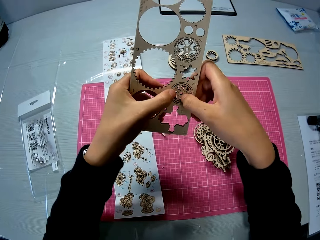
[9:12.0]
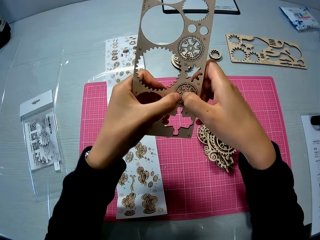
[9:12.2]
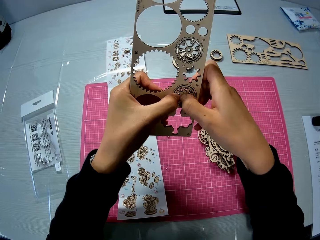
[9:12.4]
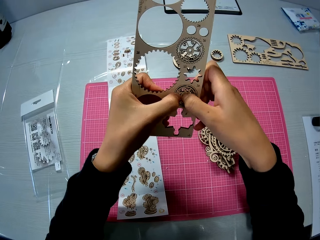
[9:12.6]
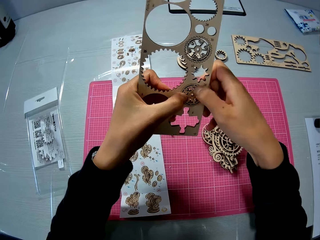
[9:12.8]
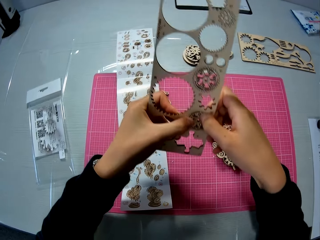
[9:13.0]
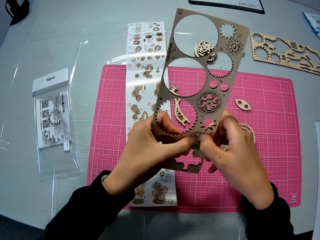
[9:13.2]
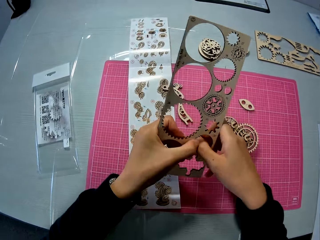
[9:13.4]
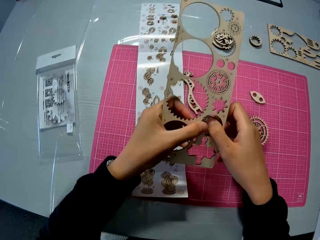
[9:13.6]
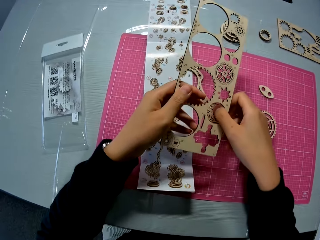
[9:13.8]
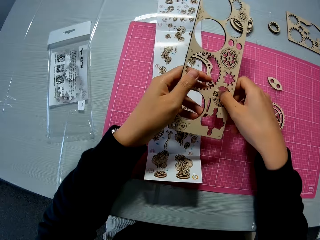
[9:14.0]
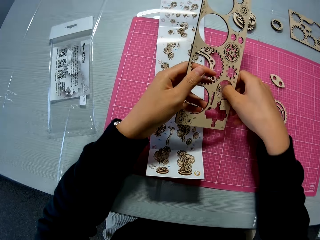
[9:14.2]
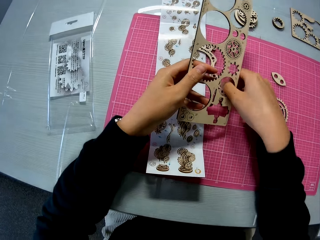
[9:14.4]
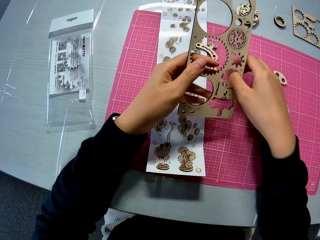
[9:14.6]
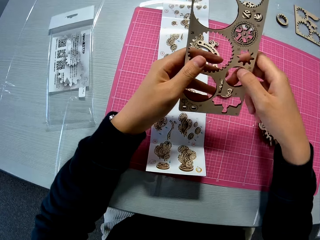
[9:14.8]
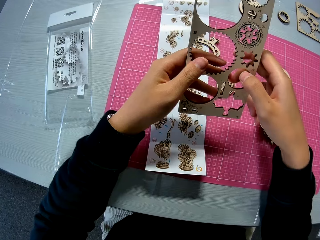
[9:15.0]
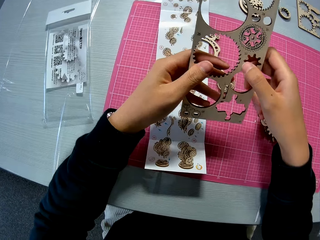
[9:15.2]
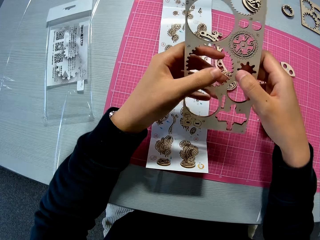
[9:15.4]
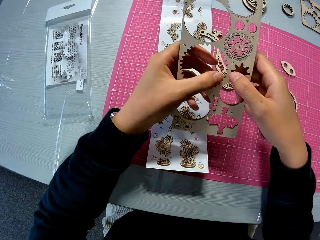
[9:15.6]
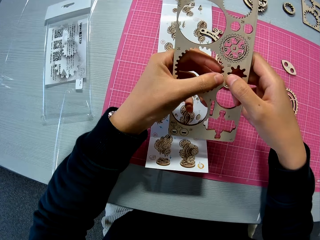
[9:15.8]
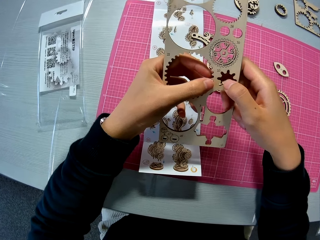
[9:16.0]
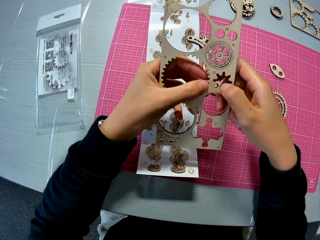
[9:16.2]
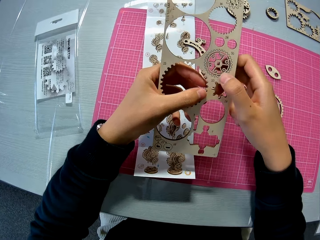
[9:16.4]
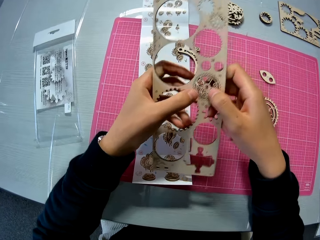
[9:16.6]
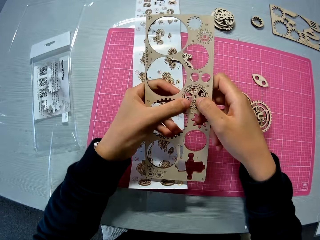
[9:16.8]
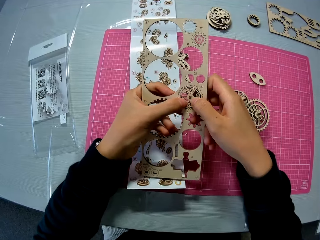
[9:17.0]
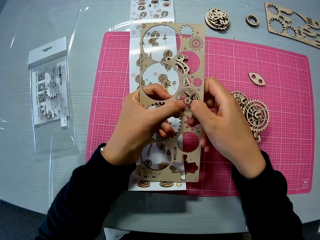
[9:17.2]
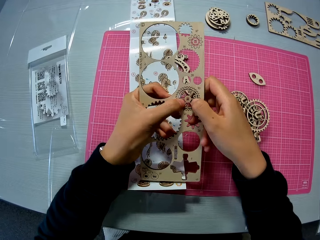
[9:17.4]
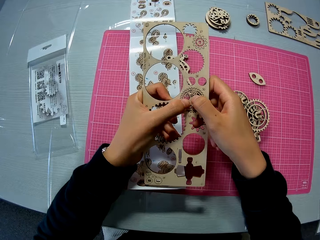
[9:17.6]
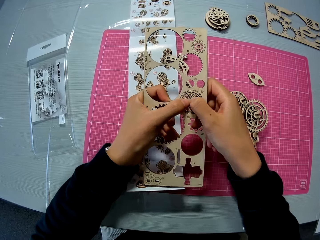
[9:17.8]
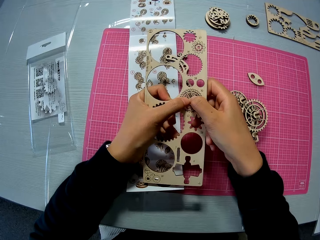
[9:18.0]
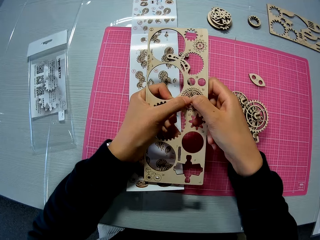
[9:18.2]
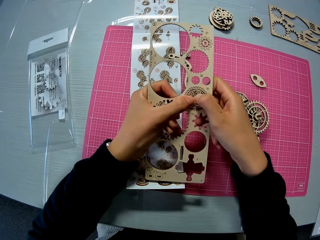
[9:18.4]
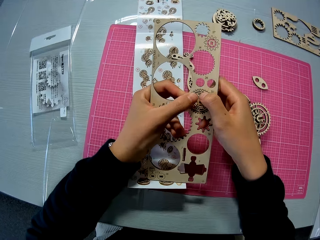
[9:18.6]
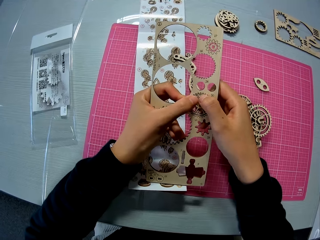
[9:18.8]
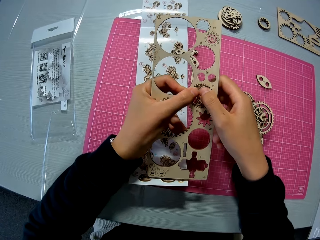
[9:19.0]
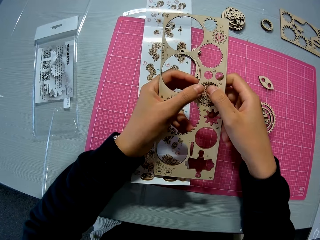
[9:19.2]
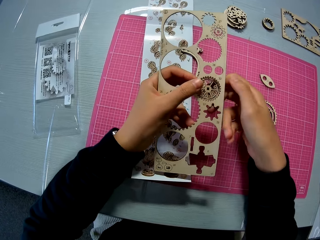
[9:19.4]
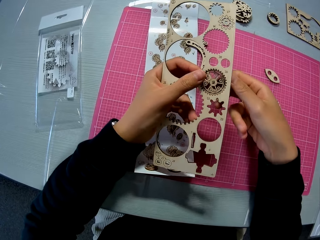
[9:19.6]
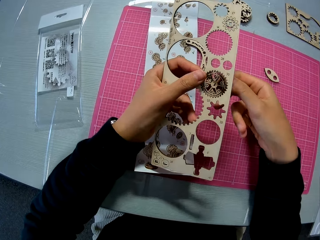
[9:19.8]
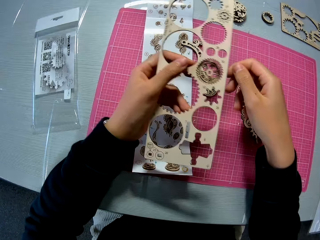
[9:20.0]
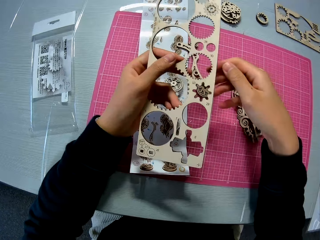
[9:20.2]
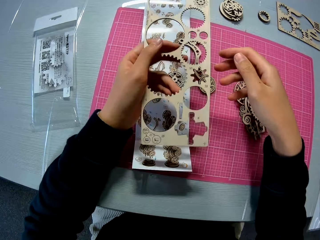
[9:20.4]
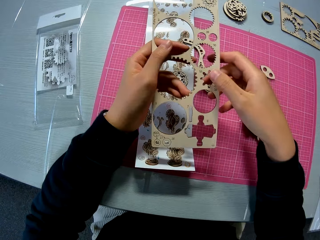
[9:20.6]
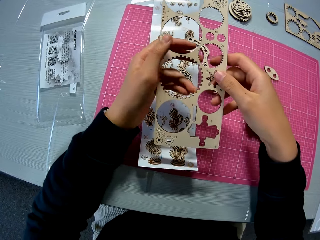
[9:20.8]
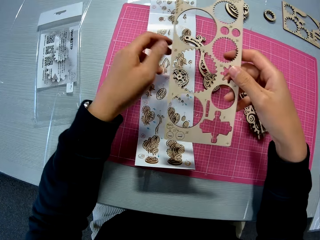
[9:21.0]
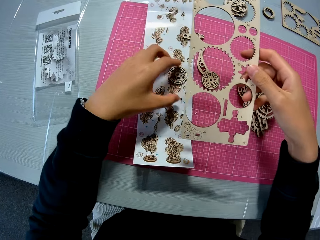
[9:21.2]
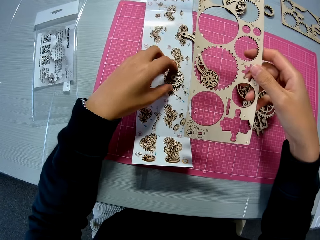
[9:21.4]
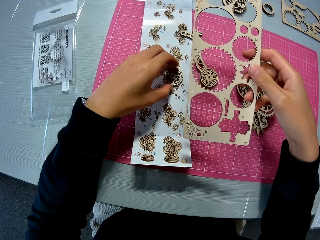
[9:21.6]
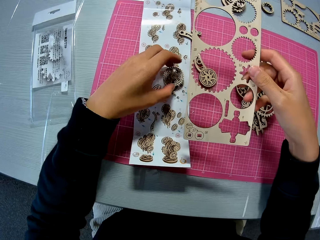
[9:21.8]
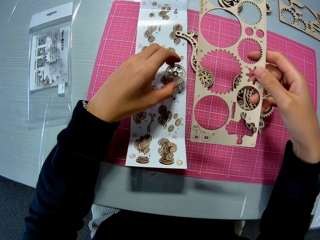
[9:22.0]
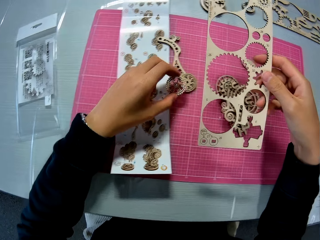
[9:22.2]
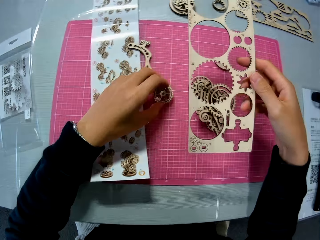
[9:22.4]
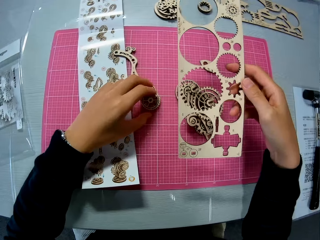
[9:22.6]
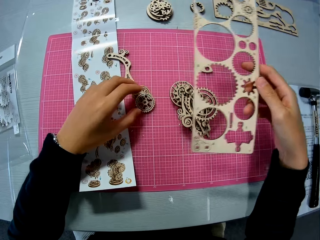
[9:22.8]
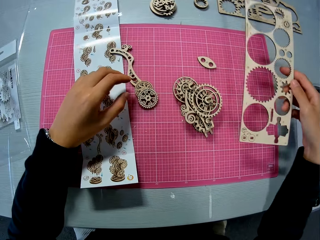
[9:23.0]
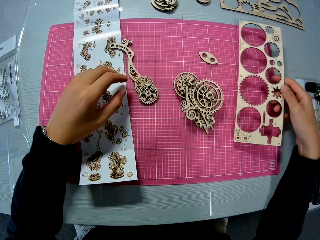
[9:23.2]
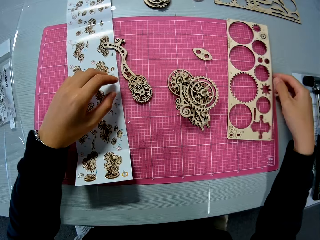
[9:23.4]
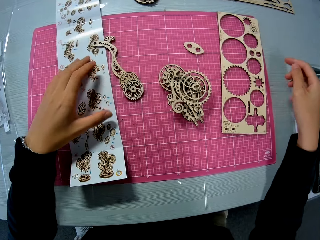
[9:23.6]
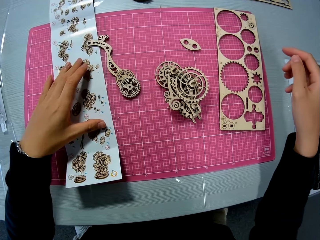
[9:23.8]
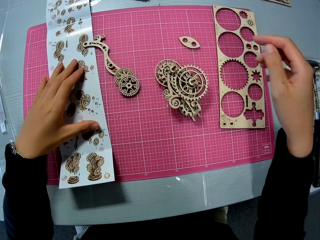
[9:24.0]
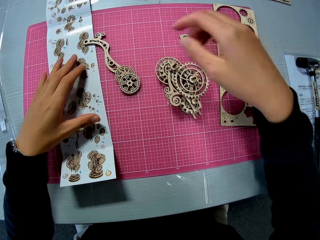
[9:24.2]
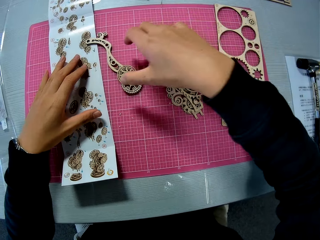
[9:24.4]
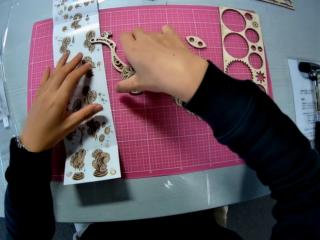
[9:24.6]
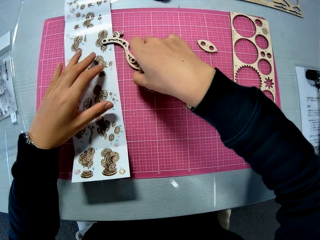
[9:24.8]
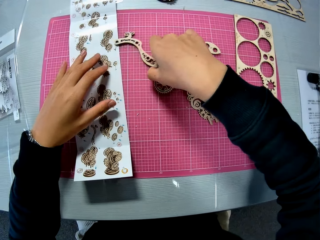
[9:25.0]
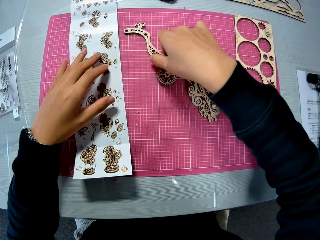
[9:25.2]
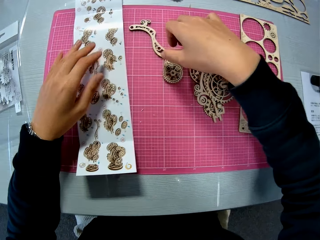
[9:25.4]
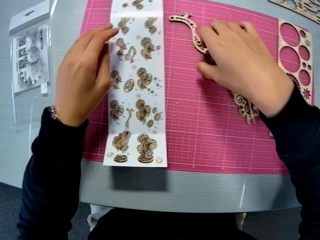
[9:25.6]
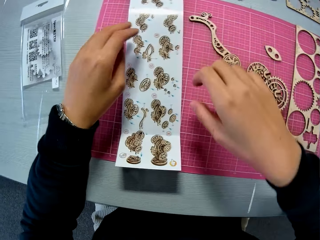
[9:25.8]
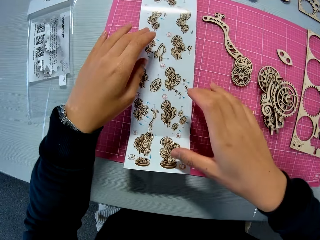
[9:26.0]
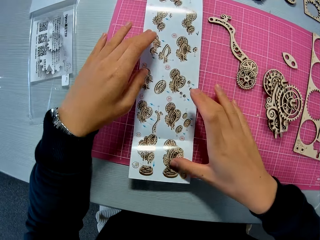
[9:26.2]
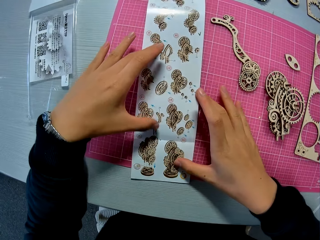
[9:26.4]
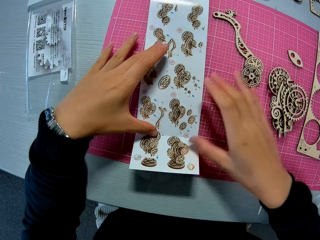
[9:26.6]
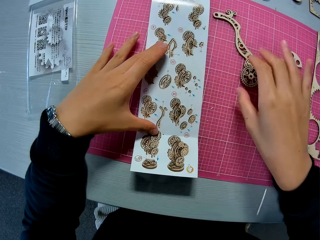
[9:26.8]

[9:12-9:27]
The camera wearer removes wooden pieces from the wooden sheet. He moves the wooden piece on the table mat. He takes pieces of a laser cut wooden craft kit. He drops the wooden piece on another wooden piece on the table mat. He drops the wooden sheet on the table mat. He touches a design sheet with his left hand. He moves the wooden pieces on the table mat with his right hand. He holds the design sheet with both hands and studies the design sheet.

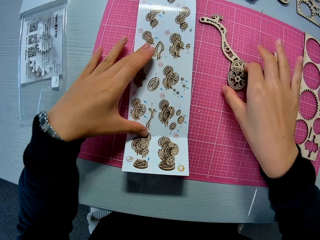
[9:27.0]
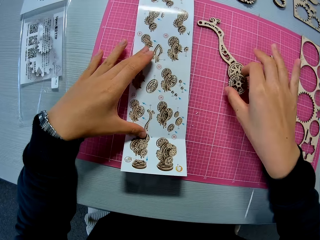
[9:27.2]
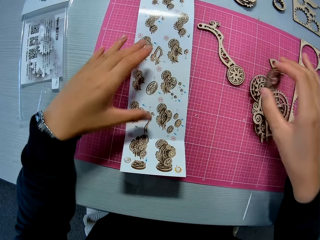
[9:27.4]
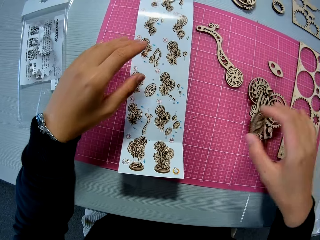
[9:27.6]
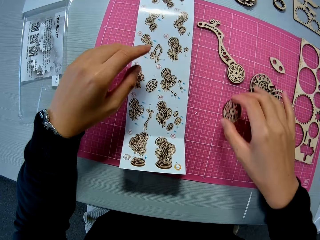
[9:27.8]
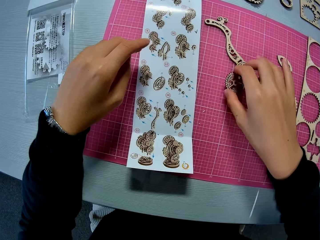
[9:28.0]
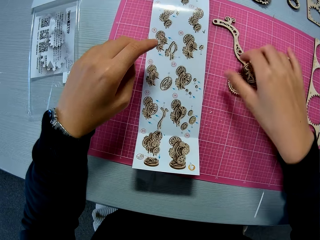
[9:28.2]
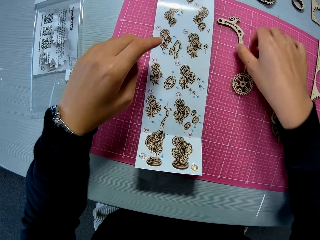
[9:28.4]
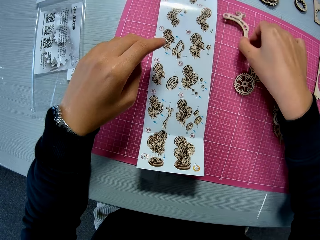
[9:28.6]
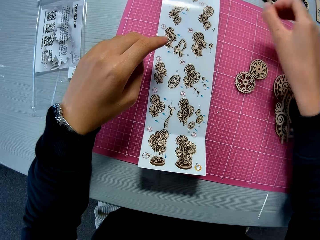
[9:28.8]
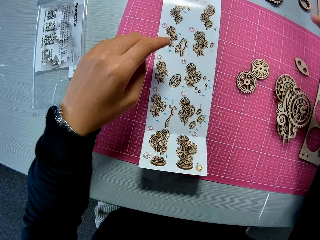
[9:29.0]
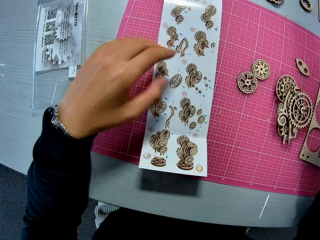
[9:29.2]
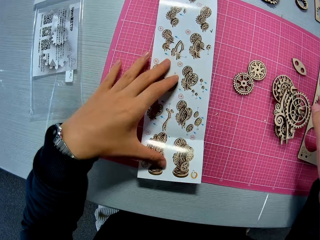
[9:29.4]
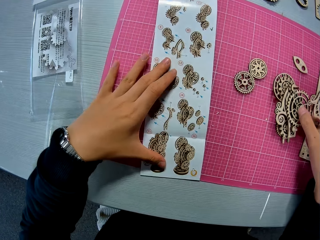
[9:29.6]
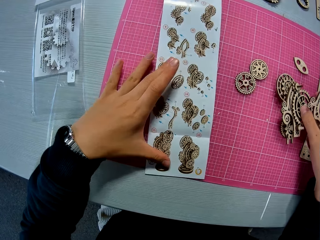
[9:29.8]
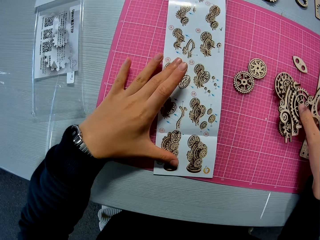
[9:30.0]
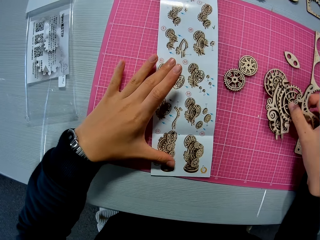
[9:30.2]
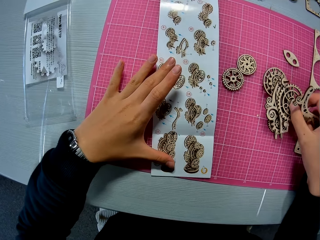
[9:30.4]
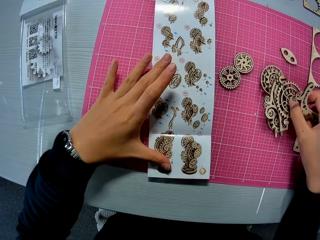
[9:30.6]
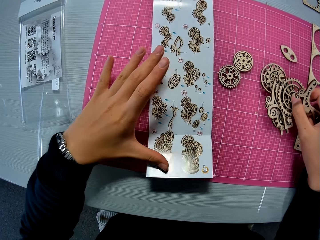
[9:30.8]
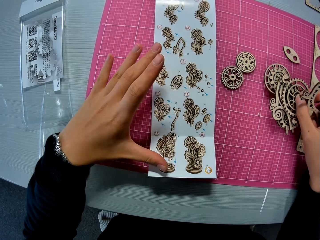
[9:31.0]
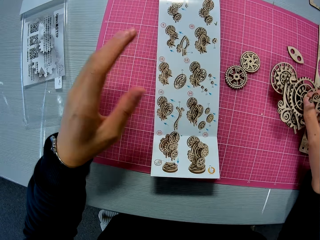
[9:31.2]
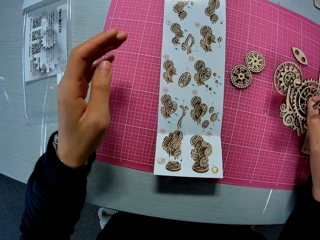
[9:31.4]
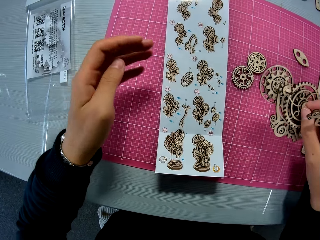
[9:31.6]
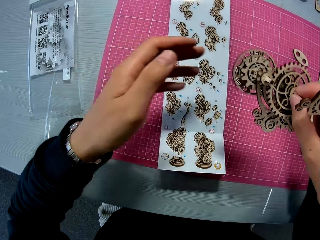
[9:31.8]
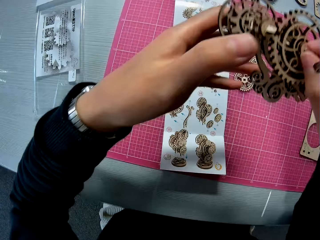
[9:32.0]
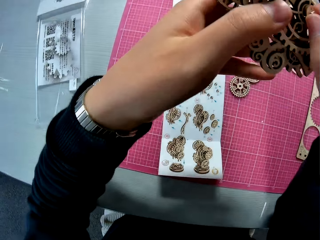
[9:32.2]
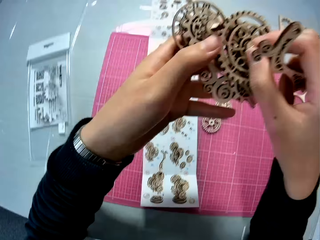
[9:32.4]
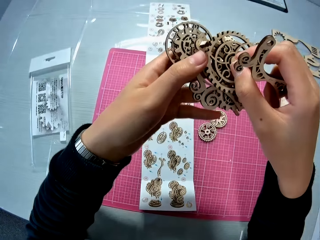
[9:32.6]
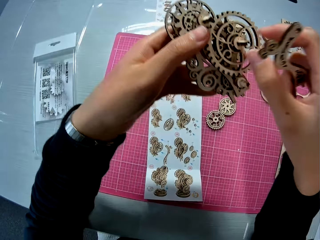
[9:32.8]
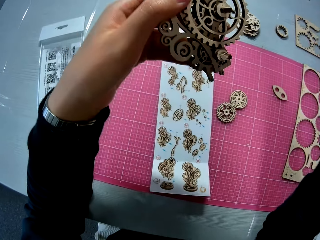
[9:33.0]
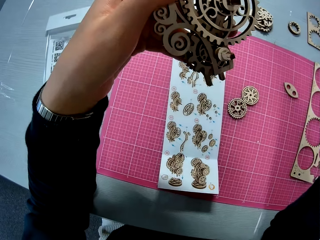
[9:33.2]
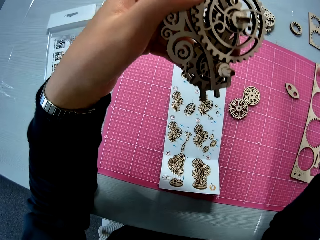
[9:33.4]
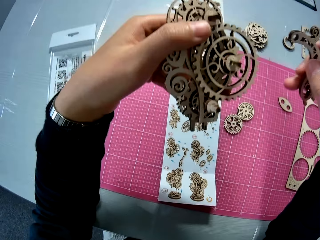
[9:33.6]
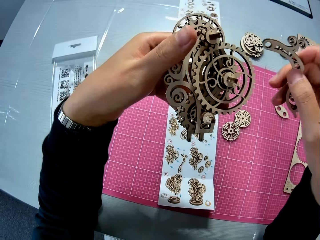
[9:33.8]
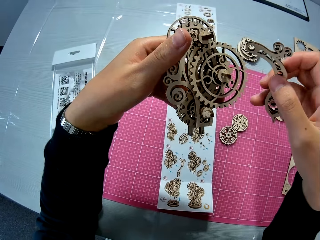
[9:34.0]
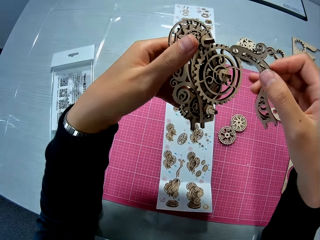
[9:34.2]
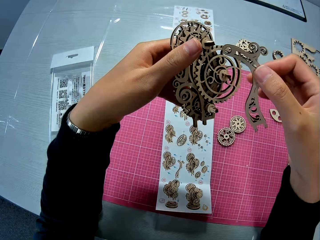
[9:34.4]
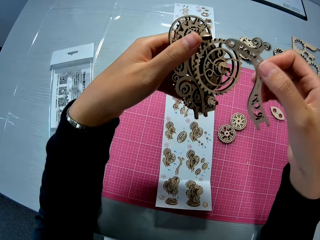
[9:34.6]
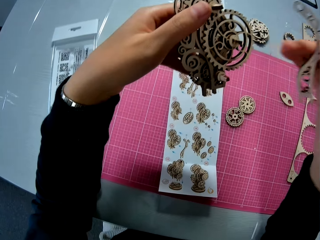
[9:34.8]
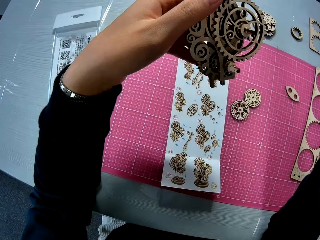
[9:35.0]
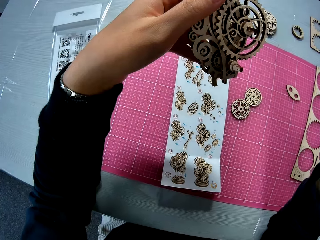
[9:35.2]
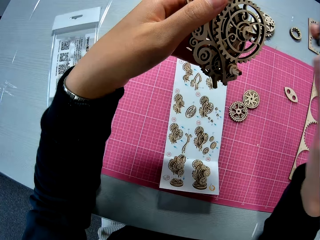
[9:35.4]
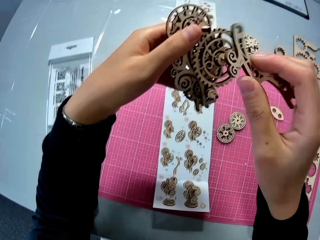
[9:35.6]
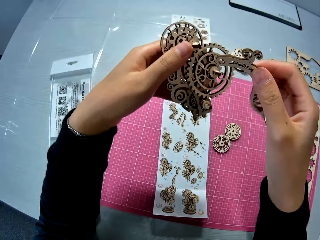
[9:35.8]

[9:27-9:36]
The camera wearer touches a paper. He picks up one wooden piece from the table mat. He drops the wooden piece on the table mat. He picks up another wooden piece from the table mat. He moves the design sheet with his left hand on the table mat. He picks up a wooden mechanical model from the table mat.
